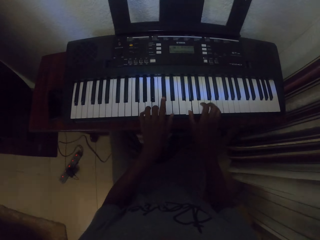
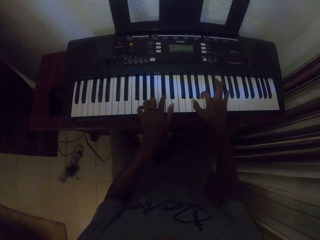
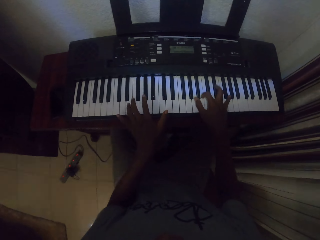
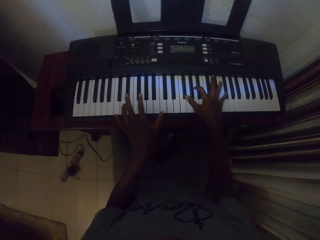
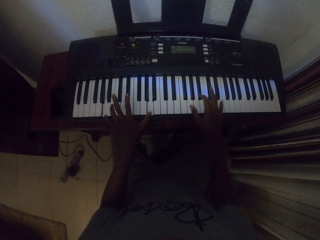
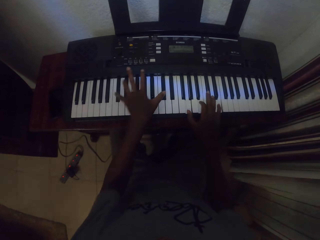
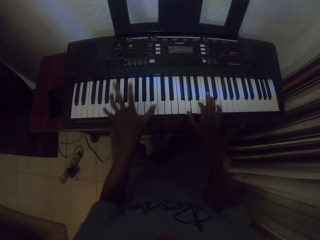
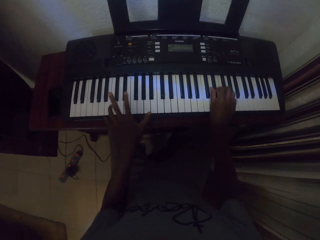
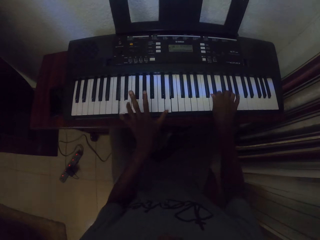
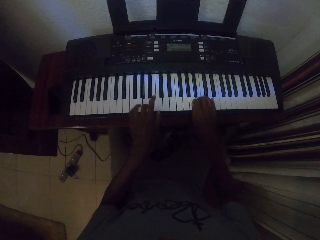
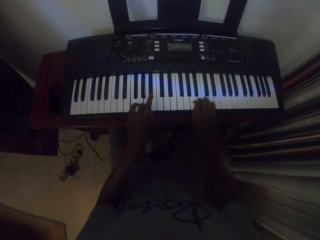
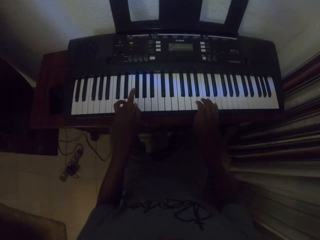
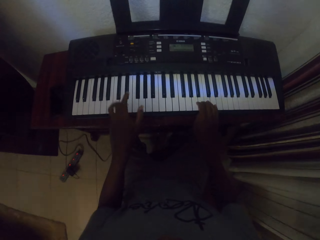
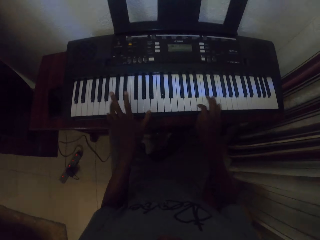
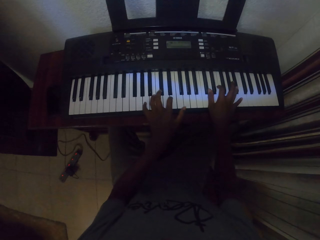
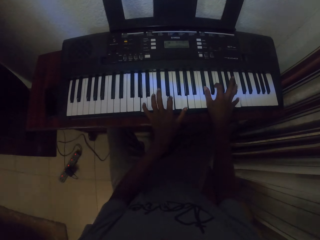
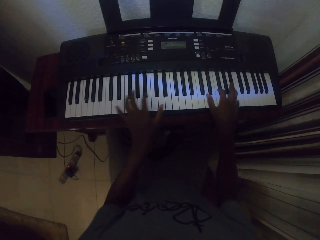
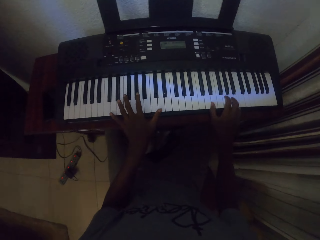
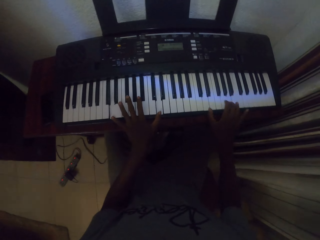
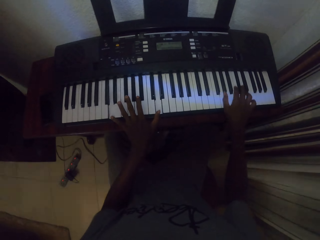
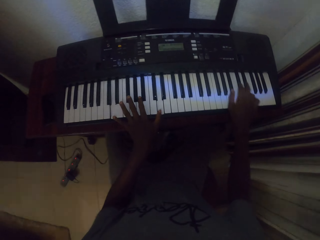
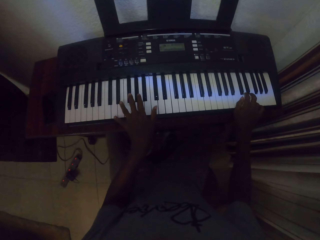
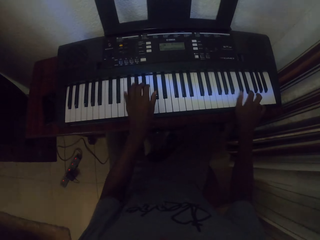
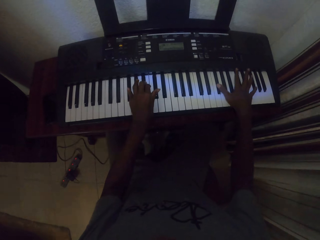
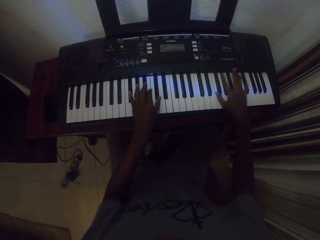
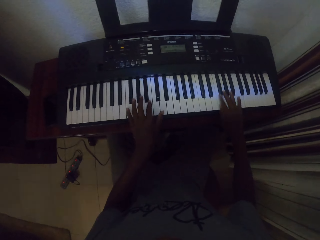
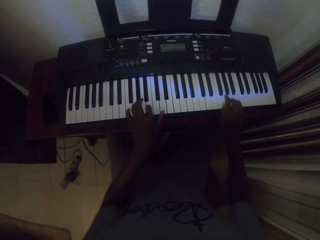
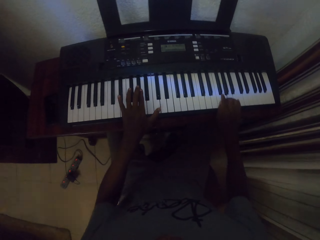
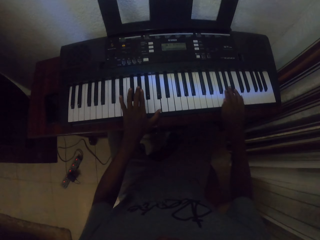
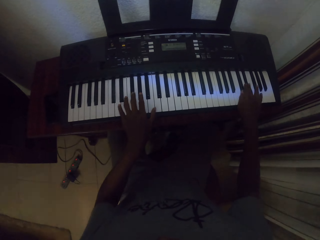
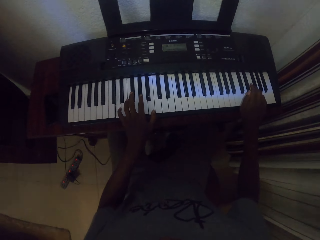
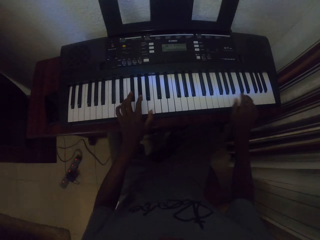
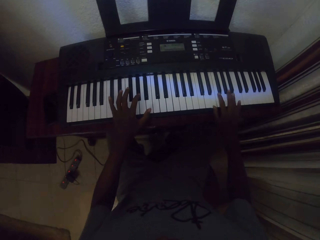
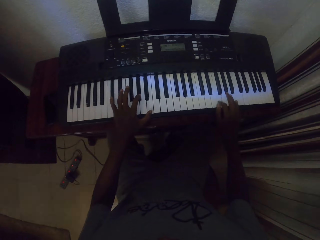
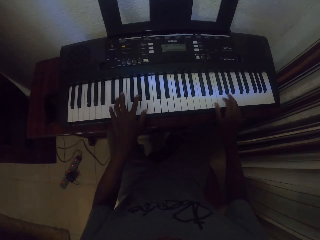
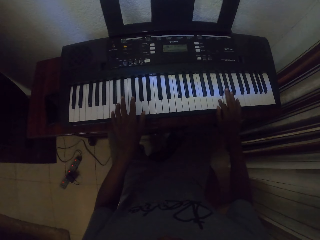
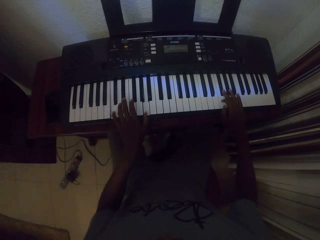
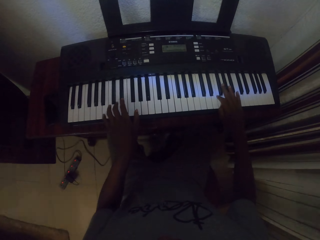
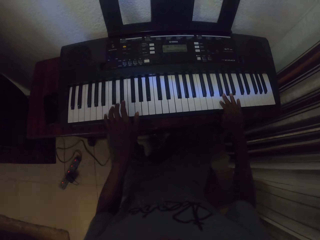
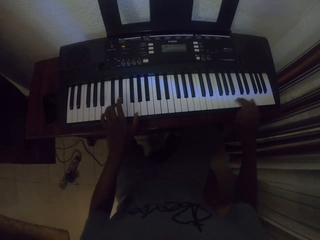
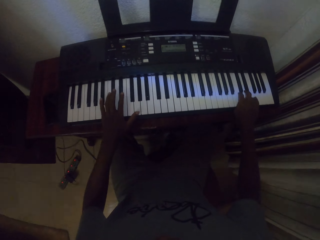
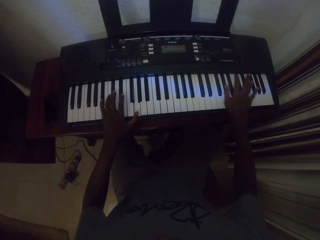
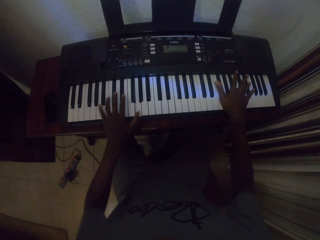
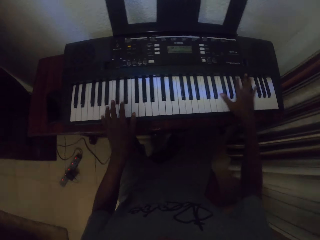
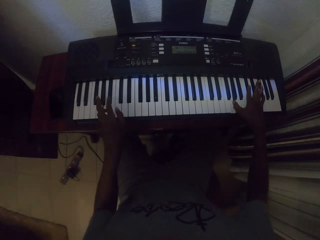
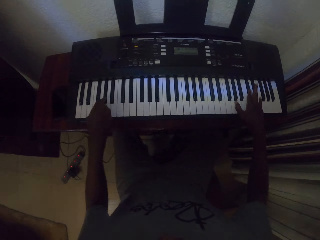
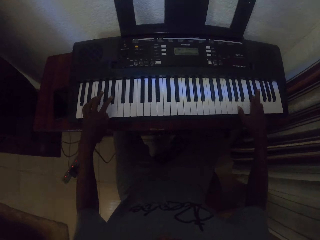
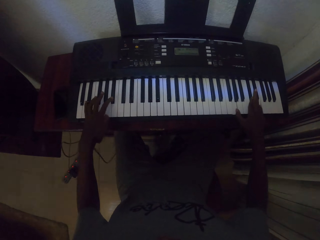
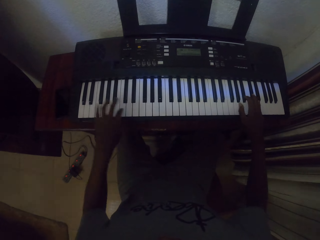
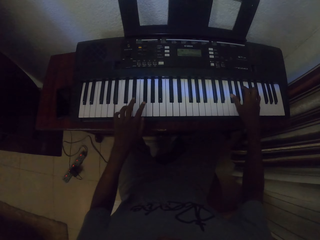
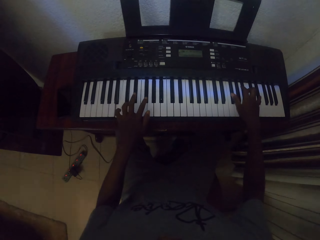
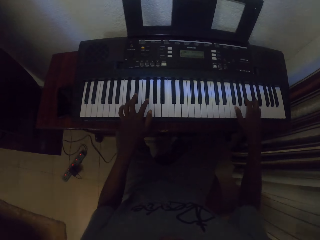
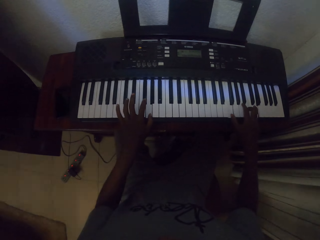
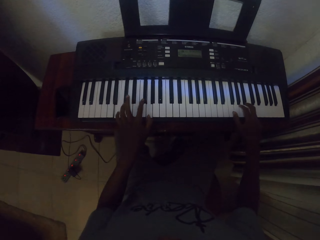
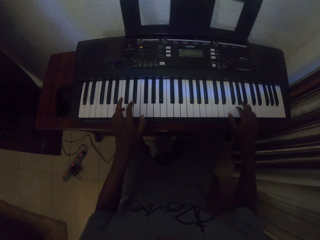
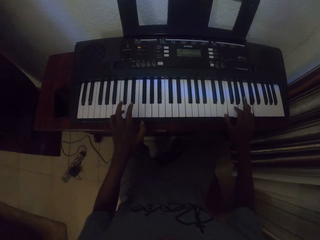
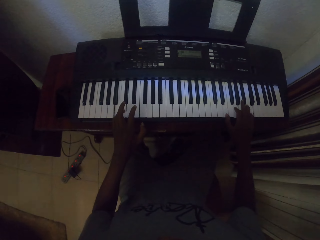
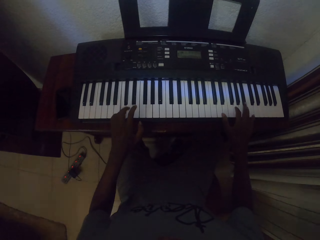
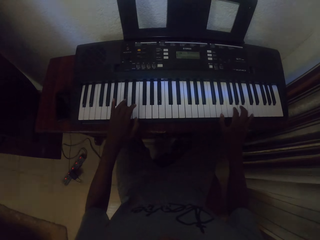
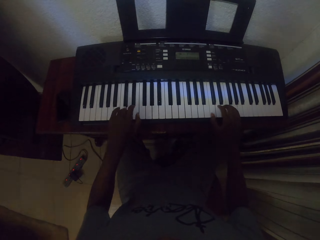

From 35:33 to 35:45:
The camera wearer plays the piano with both hands repeatedly.

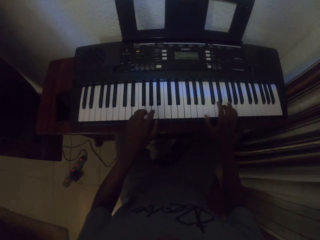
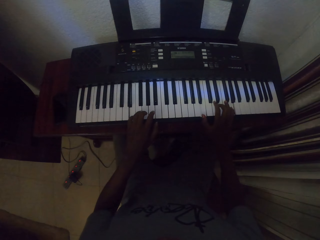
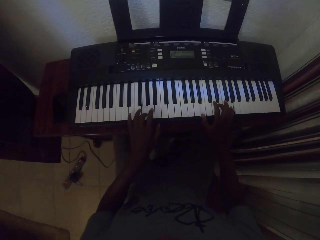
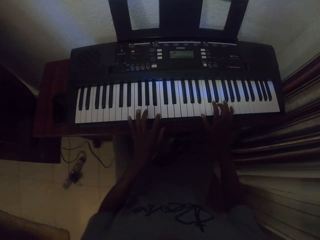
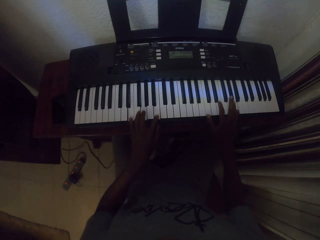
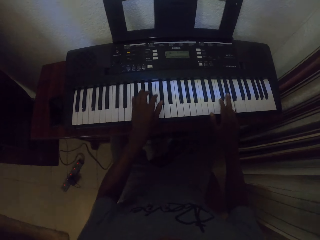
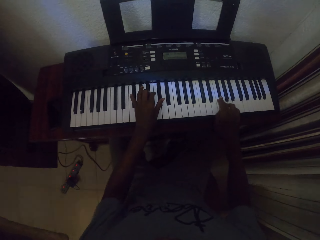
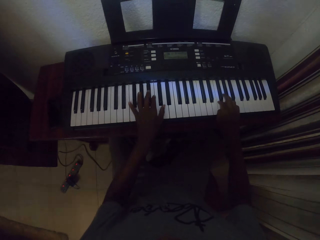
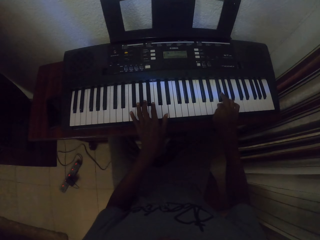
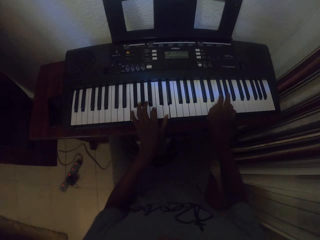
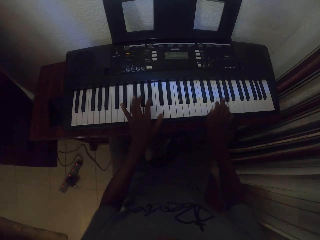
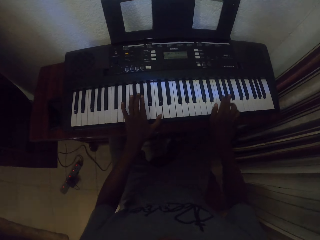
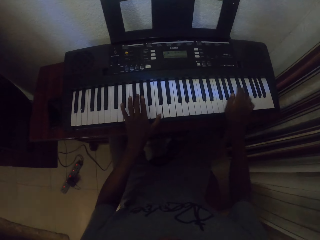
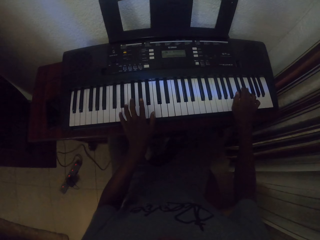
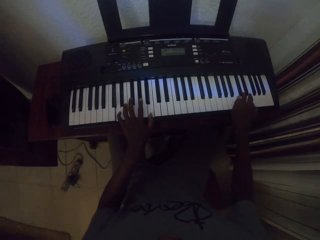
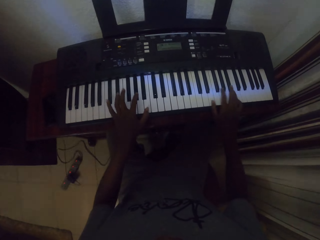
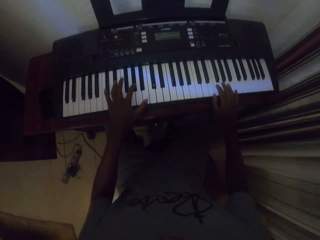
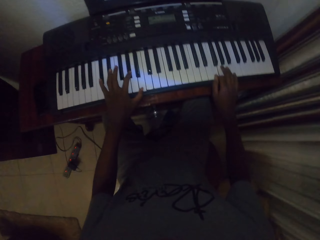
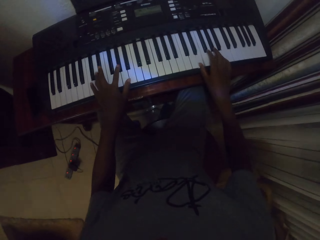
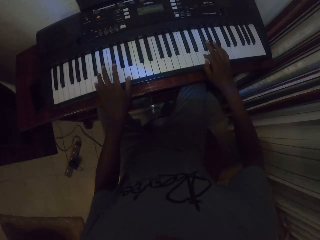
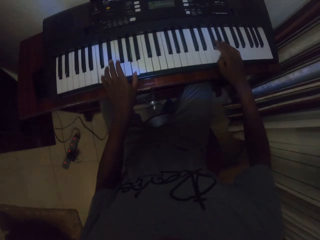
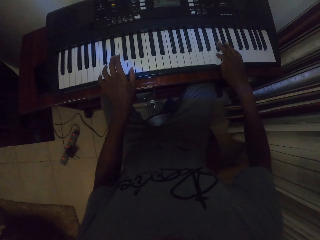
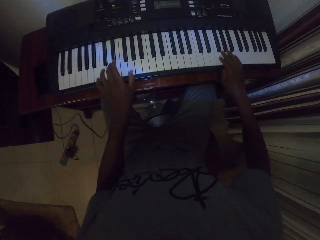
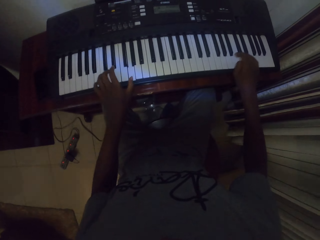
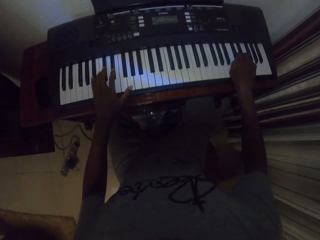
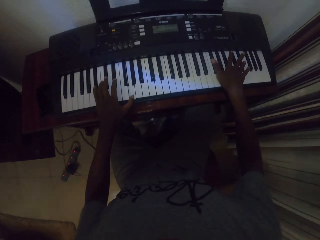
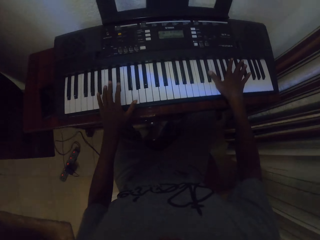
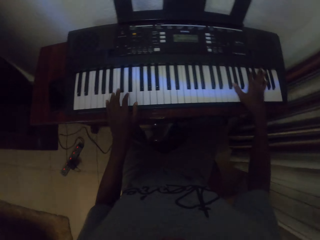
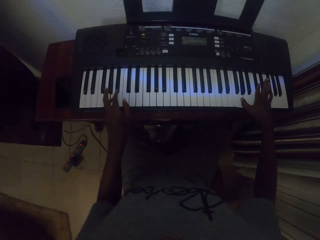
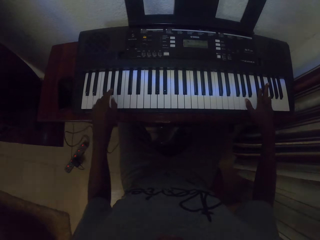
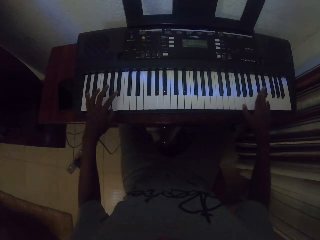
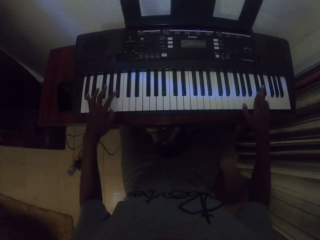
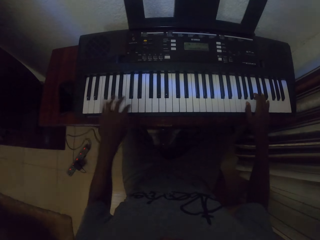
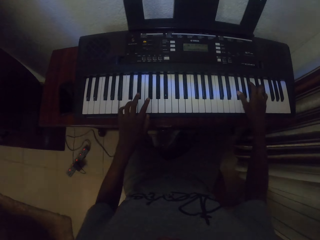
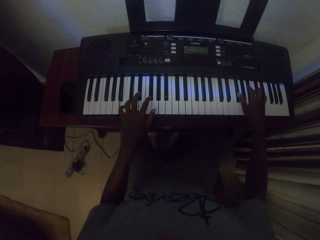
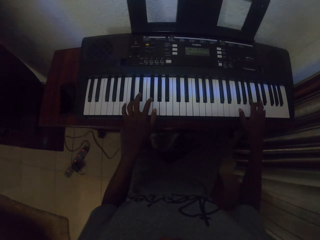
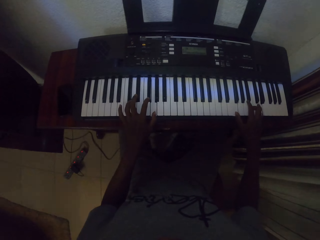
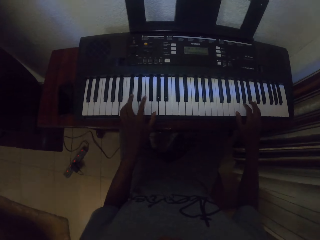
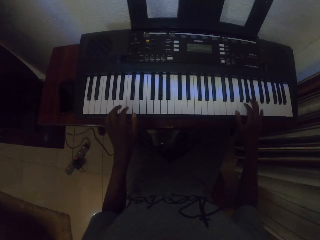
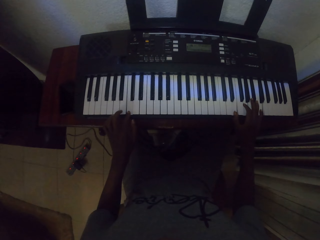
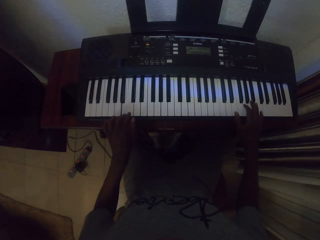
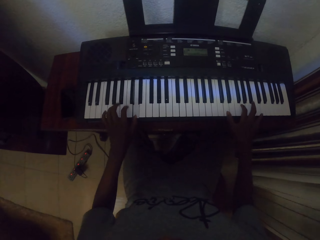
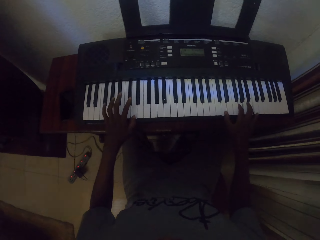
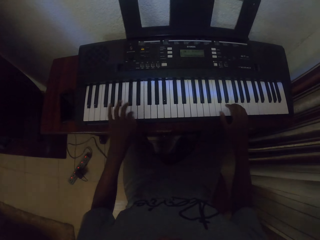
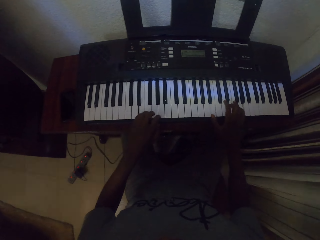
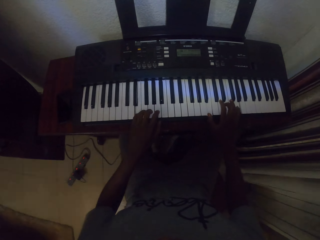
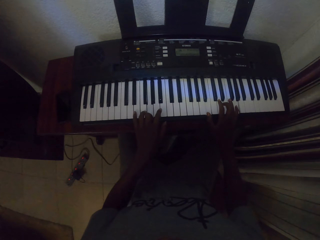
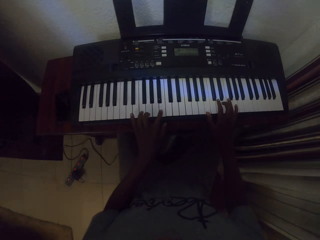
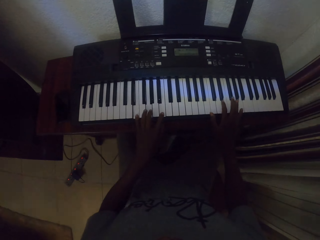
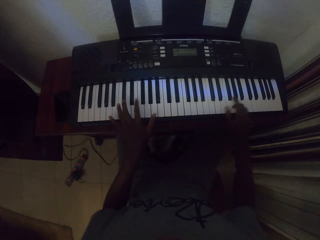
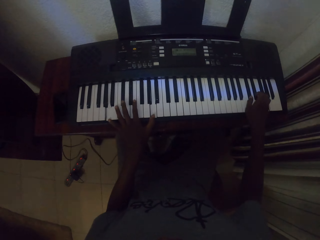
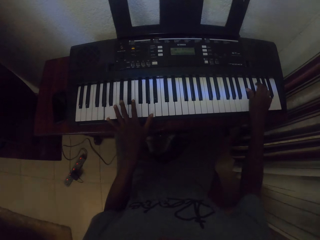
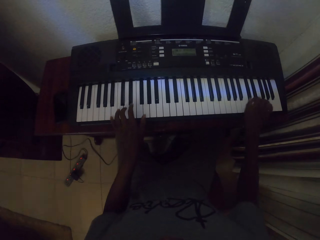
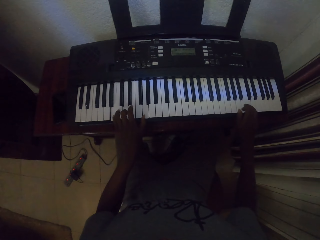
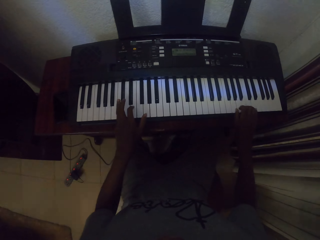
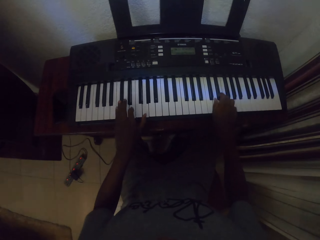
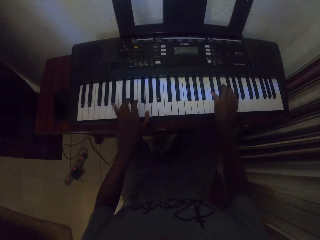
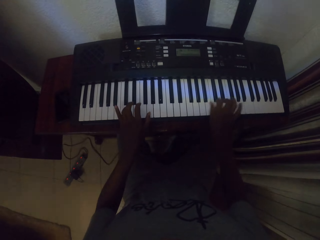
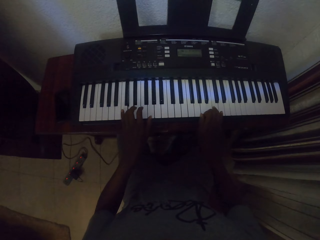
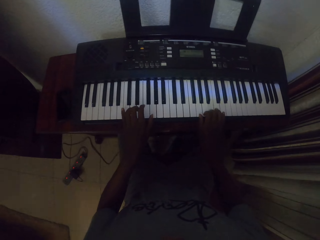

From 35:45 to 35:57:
The camera wearer plays the piano with both hands. They play the piano with both hands repeatedly.
